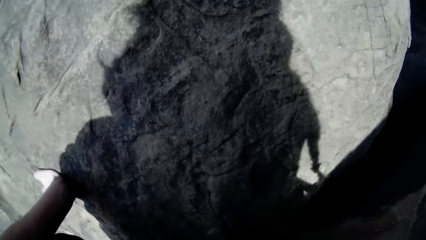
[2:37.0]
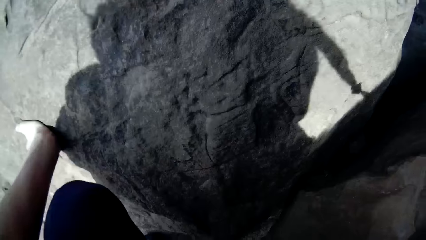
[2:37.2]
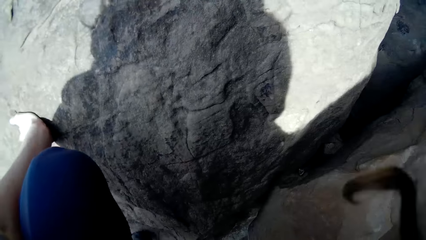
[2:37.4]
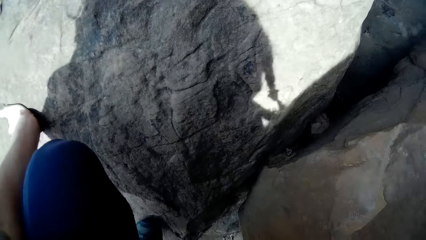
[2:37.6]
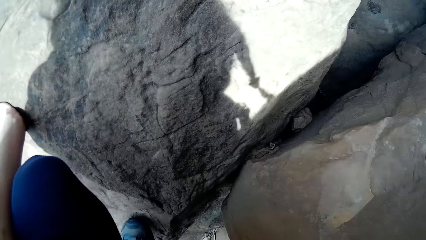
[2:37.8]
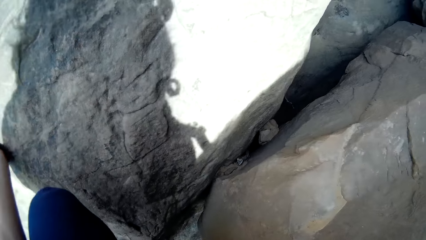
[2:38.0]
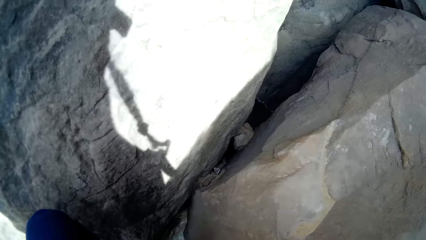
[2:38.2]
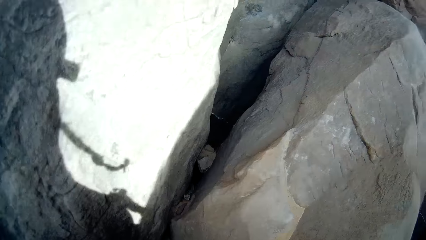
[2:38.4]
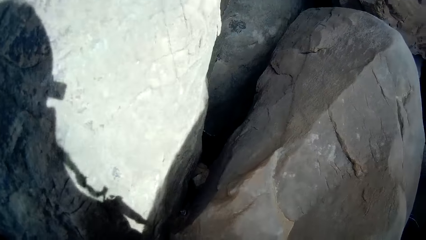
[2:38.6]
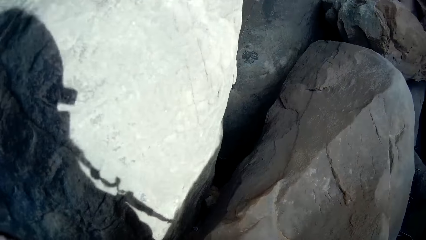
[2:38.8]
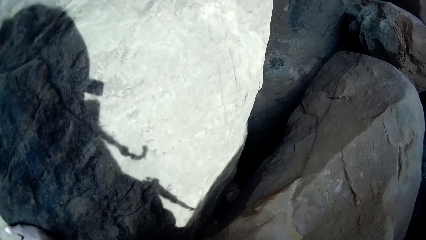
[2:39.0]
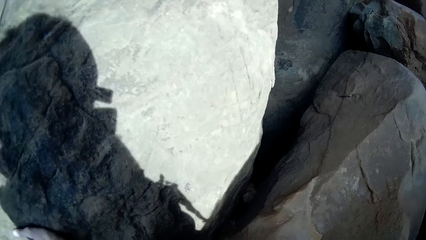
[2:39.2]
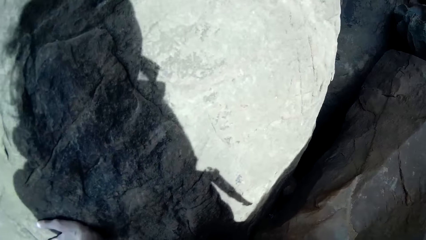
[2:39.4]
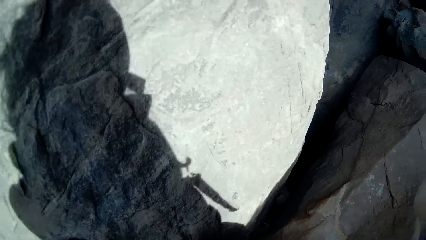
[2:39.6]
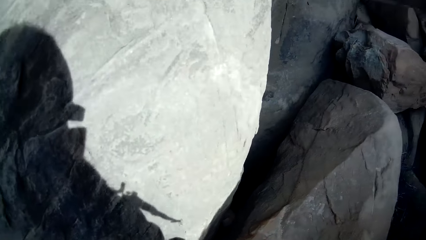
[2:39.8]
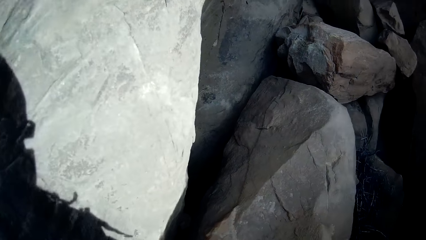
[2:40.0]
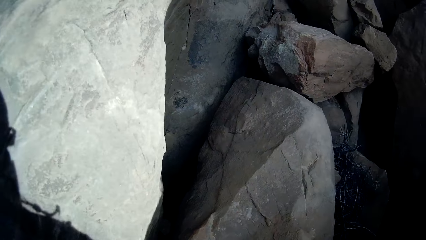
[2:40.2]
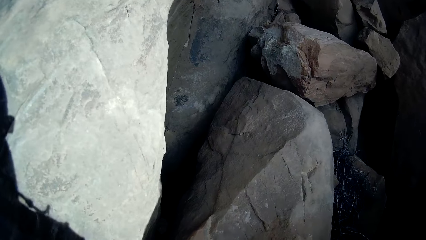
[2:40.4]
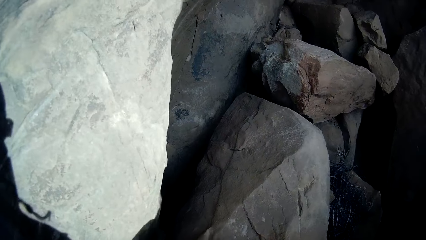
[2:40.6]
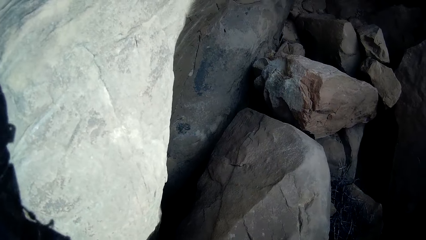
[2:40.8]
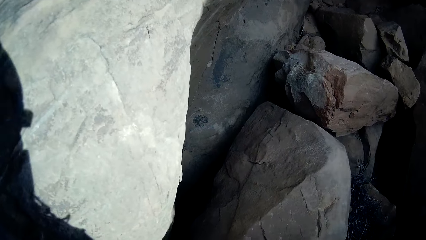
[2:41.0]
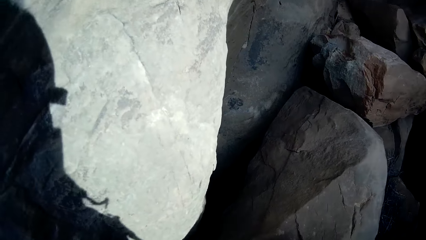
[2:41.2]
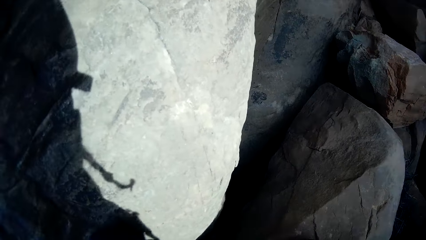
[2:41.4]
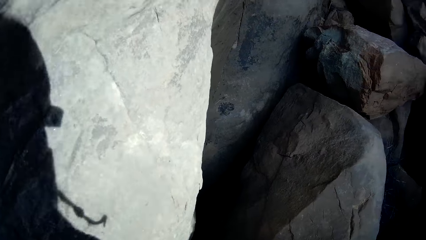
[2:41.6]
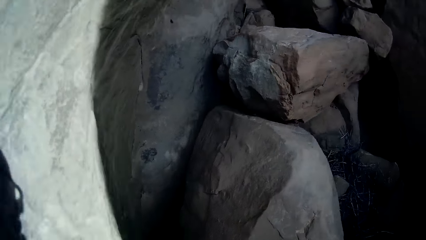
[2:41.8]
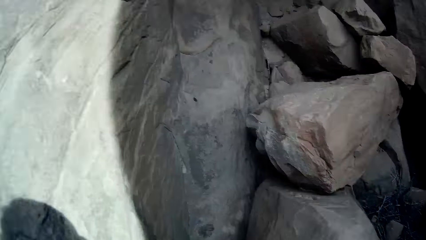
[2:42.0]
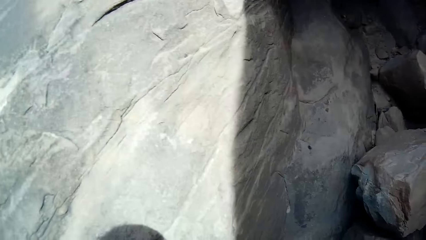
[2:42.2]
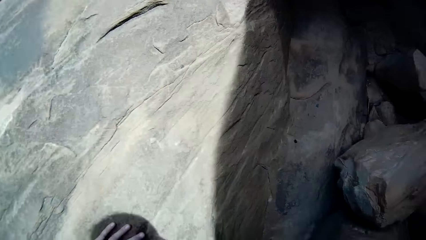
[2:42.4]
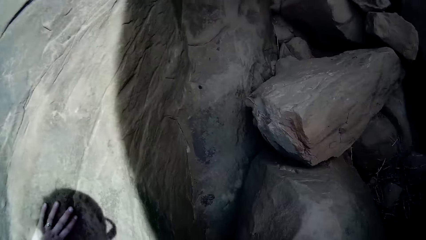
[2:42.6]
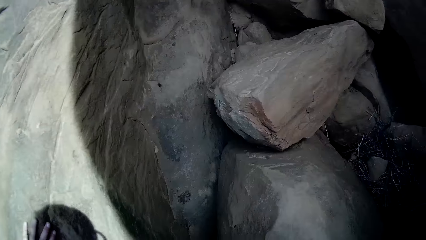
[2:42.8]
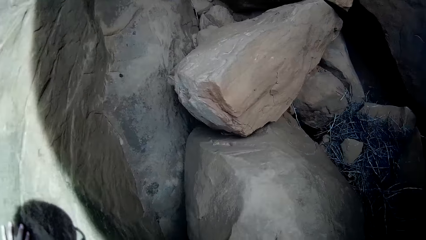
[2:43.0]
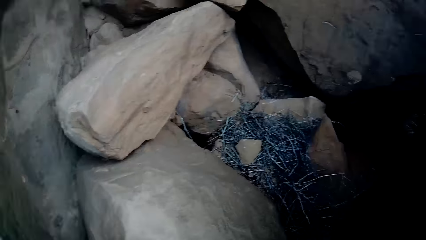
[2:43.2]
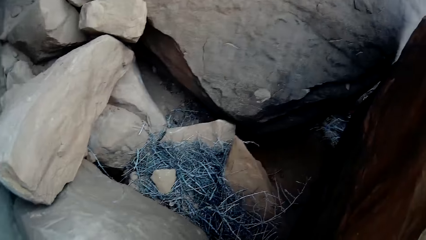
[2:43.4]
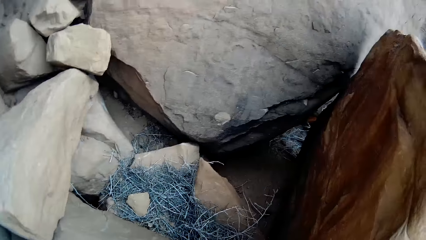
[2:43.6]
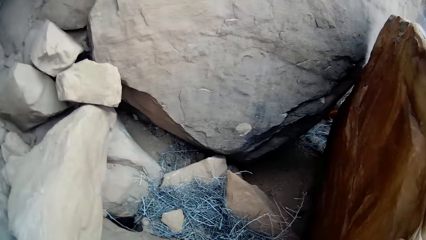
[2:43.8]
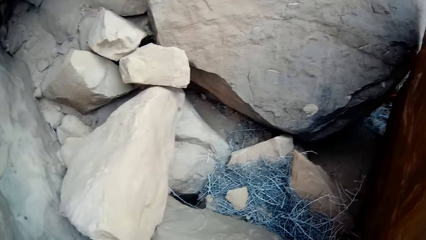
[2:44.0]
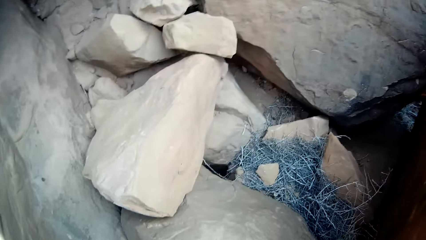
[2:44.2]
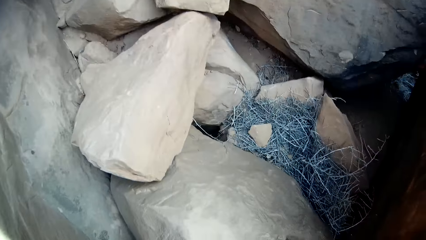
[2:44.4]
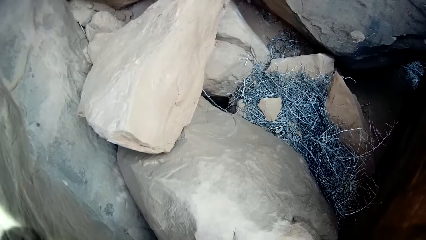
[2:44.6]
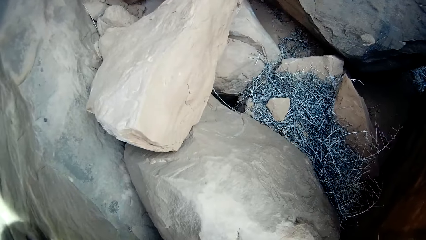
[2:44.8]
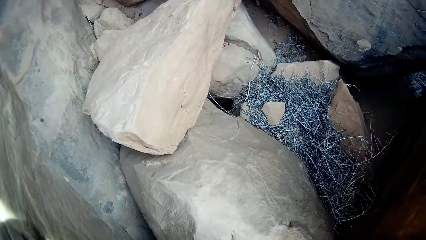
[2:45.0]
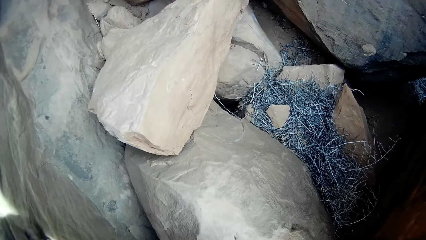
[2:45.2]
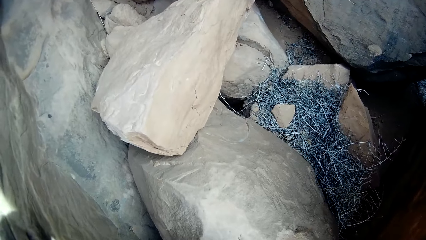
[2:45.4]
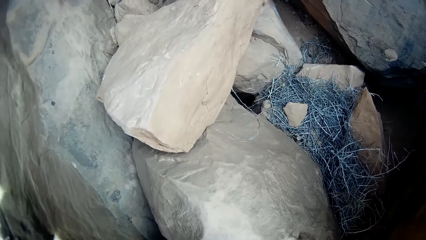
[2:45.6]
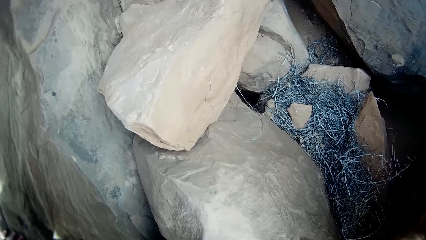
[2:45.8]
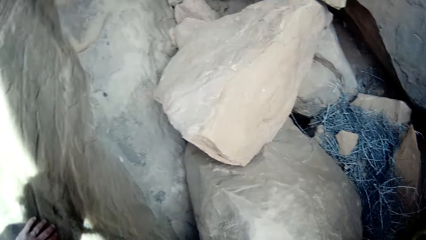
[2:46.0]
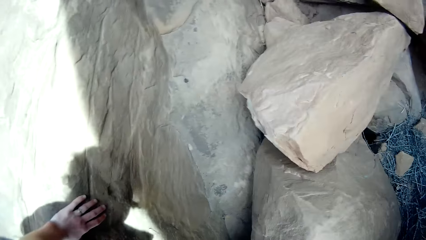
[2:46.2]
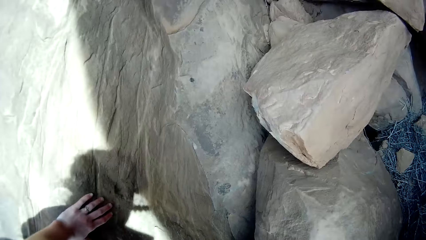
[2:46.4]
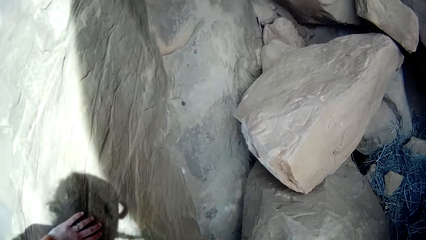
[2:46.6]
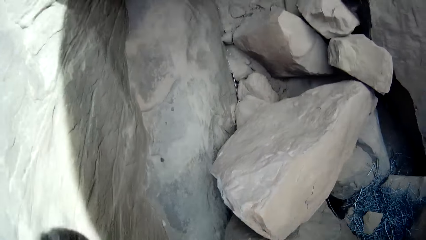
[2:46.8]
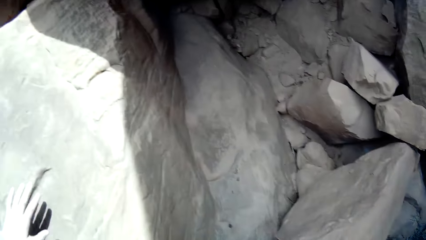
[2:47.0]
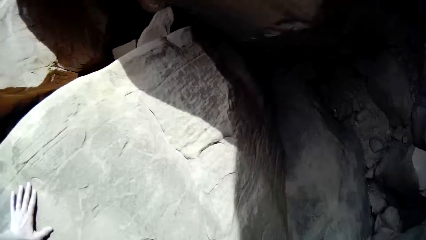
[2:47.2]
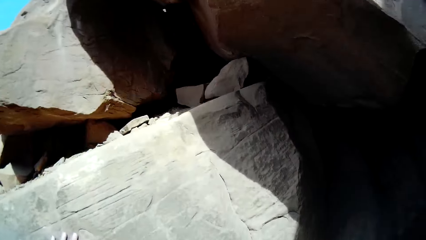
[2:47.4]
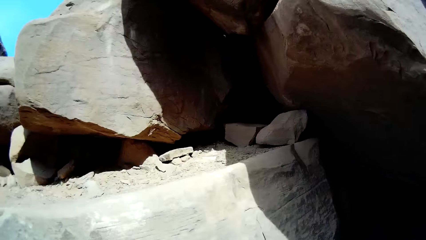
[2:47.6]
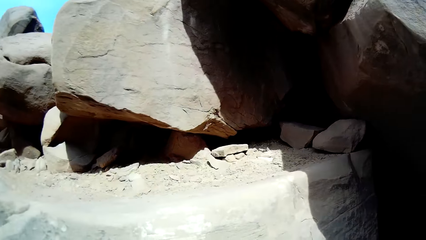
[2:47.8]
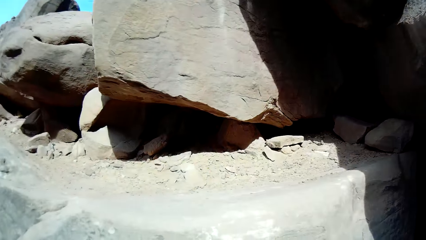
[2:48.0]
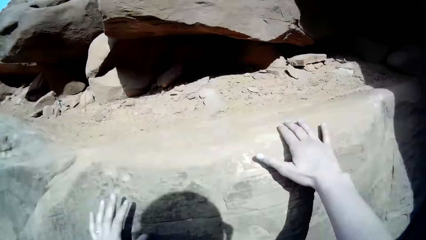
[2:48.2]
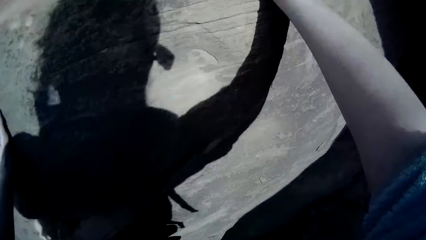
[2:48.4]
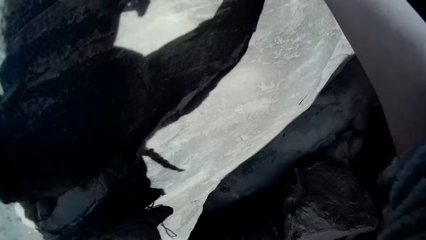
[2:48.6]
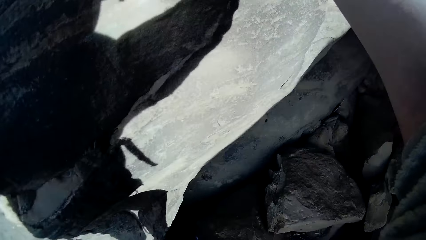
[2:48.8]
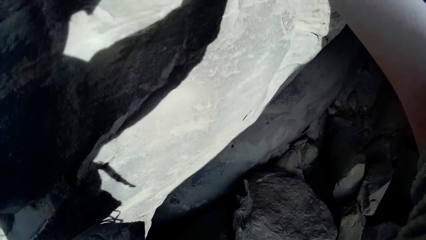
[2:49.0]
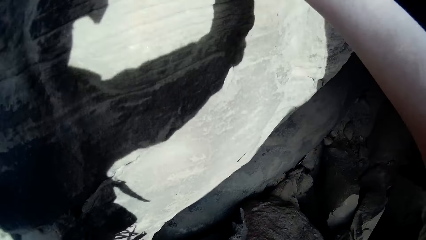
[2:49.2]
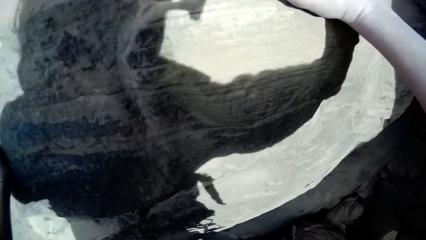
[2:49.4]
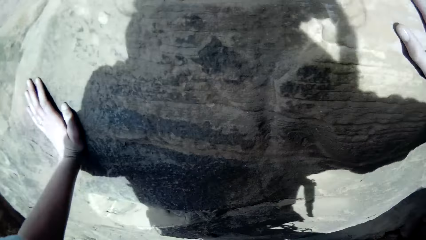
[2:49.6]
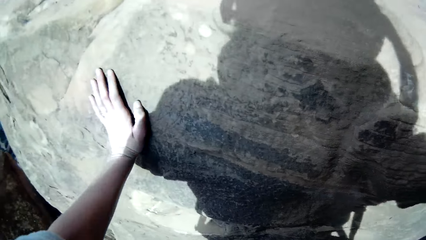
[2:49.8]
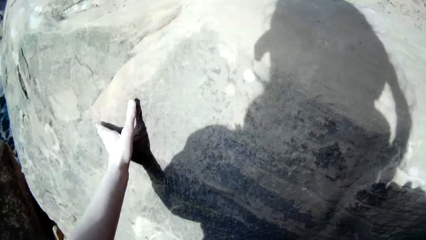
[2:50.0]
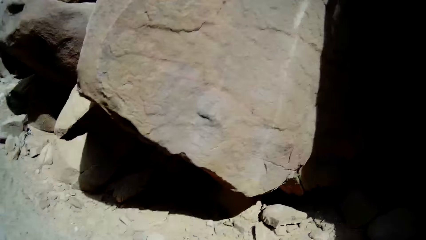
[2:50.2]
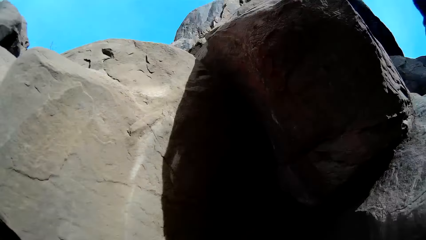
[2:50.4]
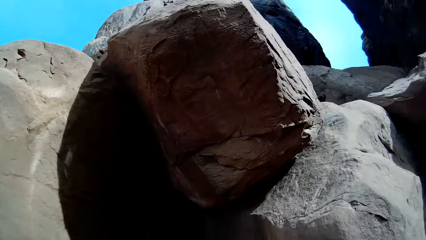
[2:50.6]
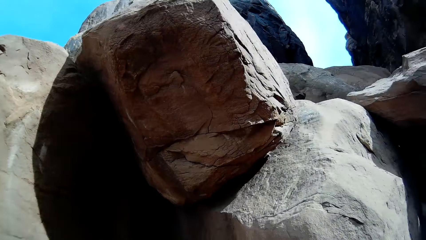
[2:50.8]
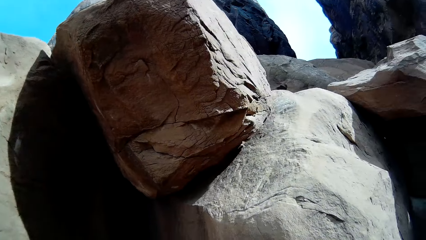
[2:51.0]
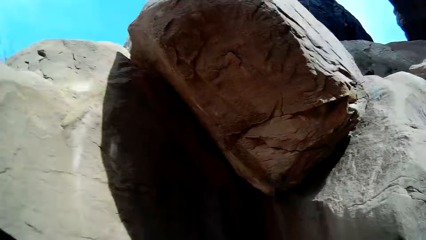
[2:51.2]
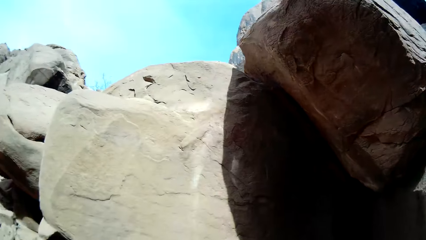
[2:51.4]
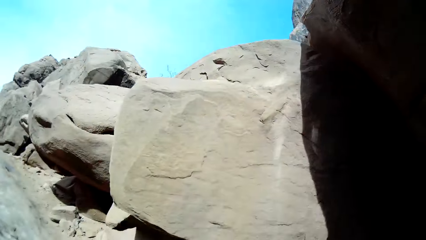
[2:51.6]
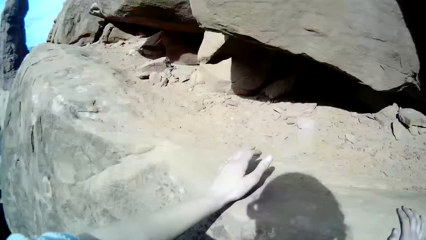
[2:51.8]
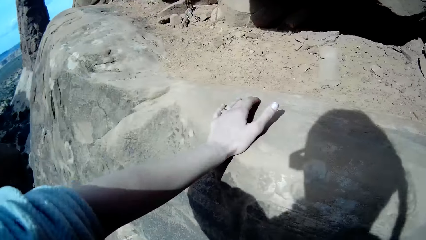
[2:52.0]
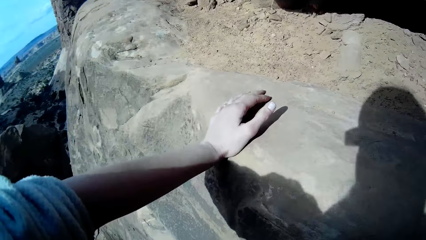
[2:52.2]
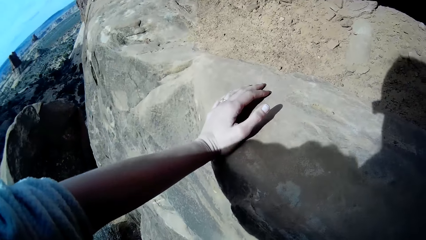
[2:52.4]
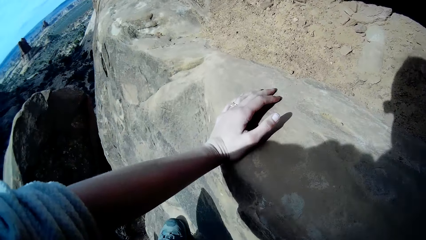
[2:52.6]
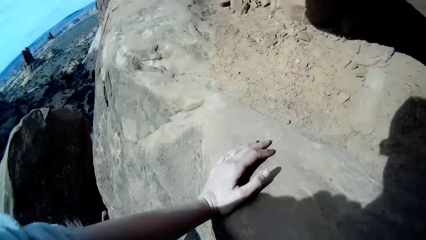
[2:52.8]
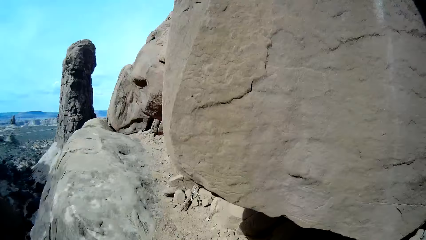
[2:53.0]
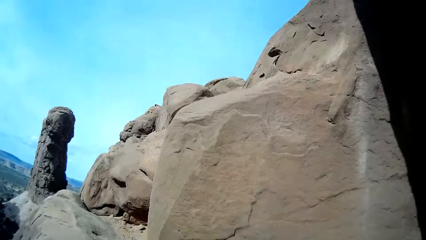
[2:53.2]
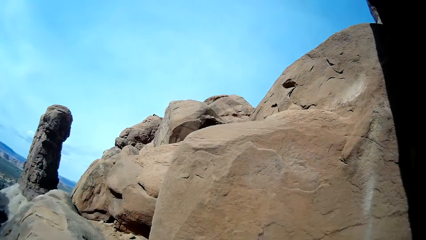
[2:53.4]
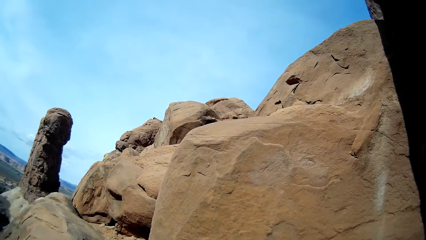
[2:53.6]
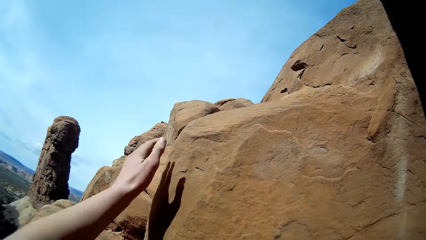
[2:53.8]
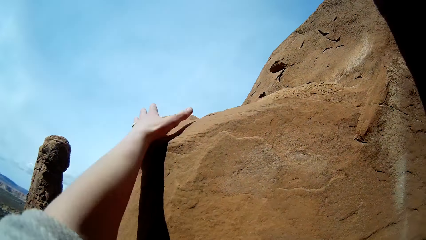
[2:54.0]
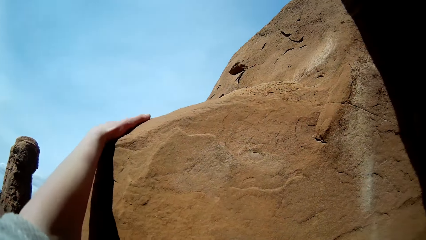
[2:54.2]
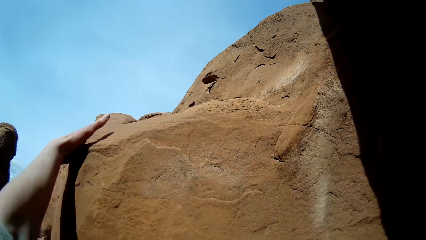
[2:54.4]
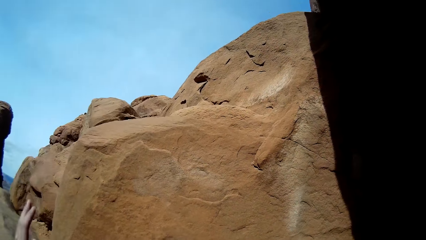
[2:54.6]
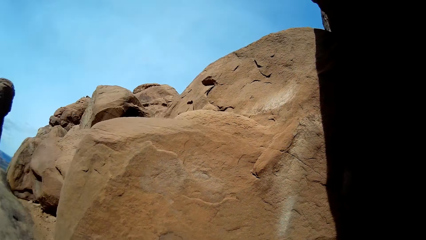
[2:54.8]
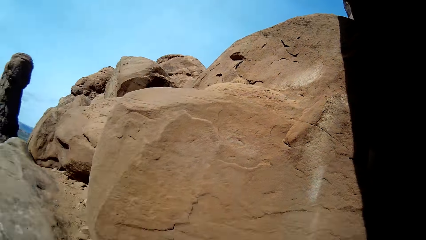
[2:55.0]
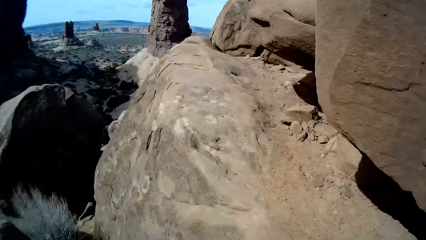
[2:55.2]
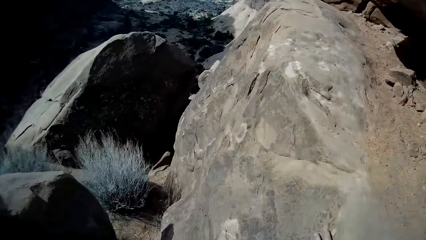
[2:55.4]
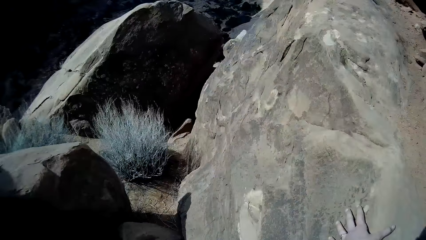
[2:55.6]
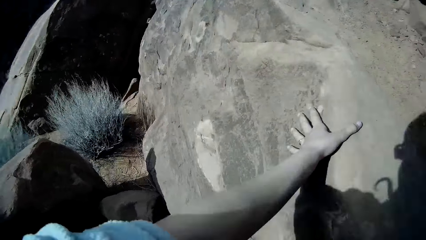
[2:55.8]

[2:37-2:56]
The camera wearer climbs the mountain.
